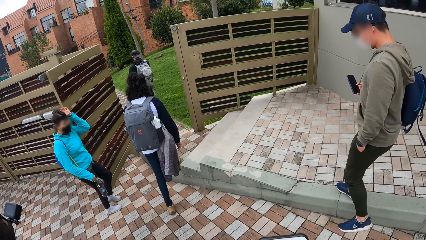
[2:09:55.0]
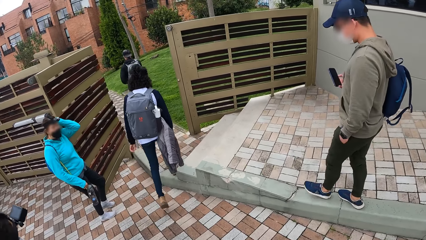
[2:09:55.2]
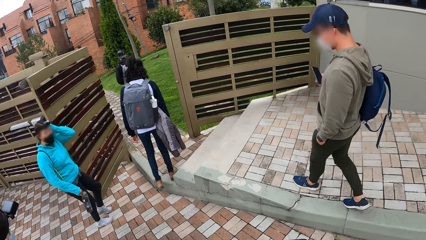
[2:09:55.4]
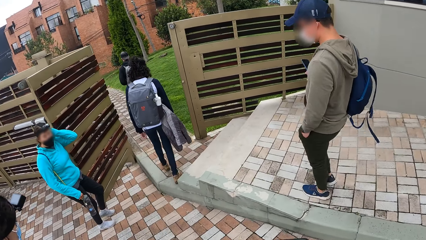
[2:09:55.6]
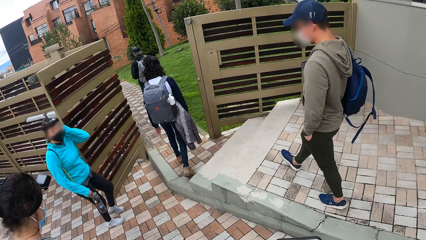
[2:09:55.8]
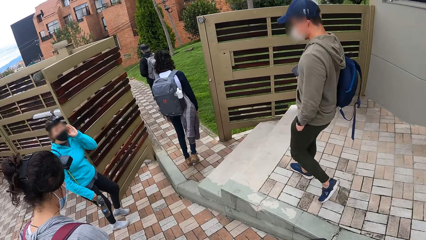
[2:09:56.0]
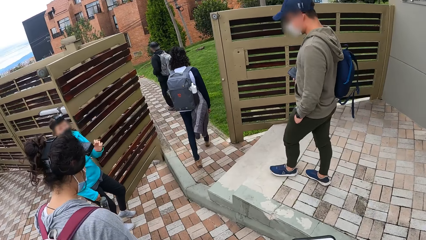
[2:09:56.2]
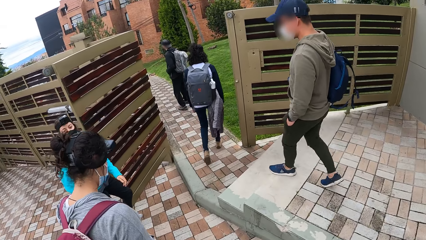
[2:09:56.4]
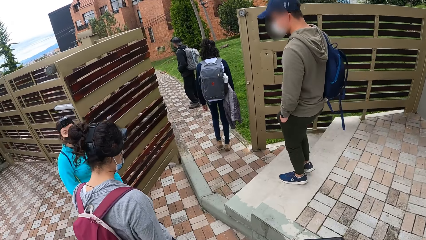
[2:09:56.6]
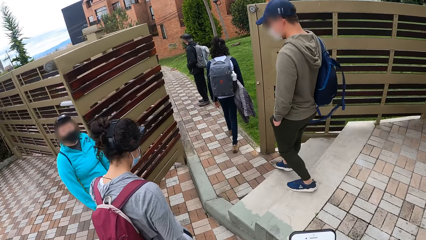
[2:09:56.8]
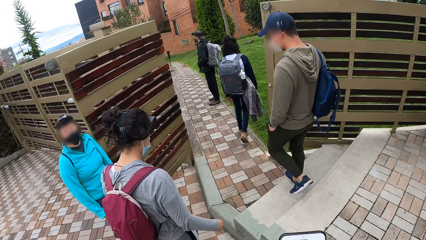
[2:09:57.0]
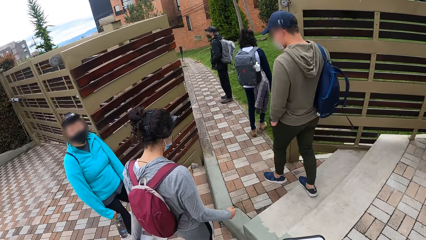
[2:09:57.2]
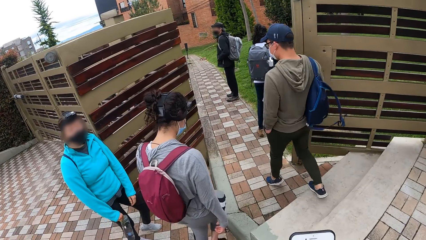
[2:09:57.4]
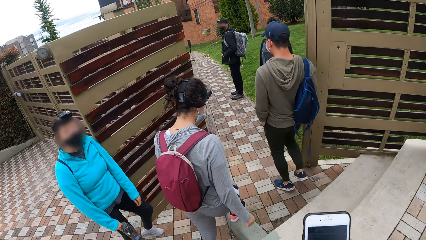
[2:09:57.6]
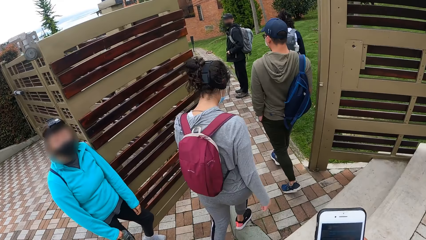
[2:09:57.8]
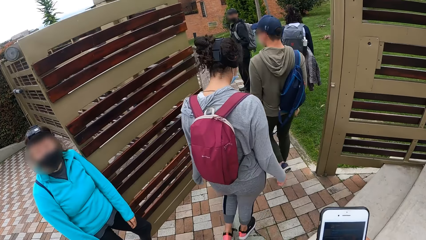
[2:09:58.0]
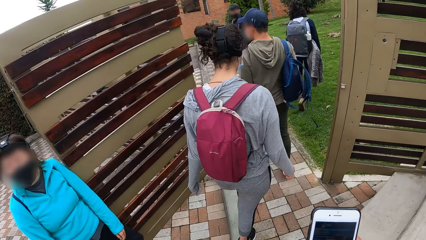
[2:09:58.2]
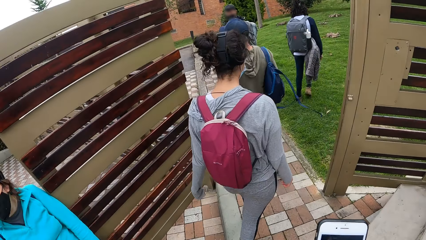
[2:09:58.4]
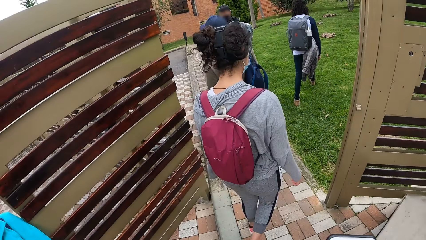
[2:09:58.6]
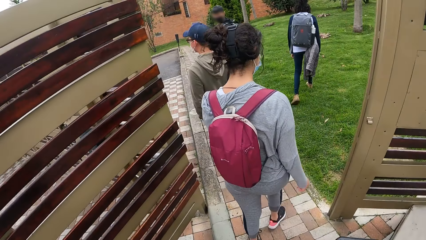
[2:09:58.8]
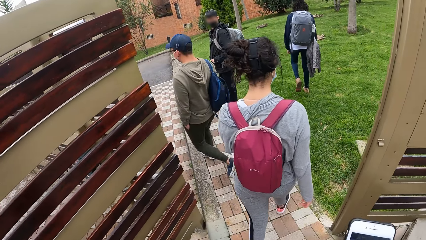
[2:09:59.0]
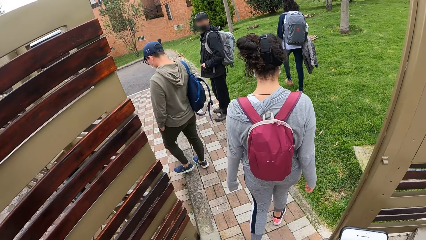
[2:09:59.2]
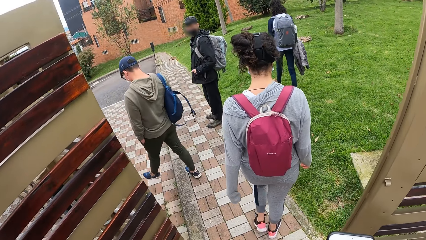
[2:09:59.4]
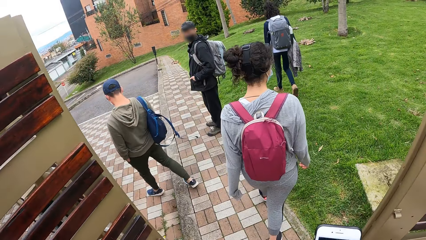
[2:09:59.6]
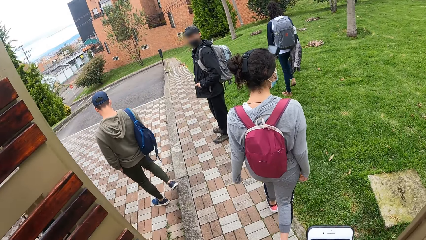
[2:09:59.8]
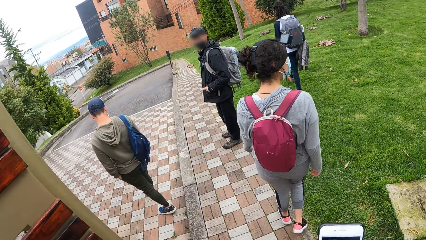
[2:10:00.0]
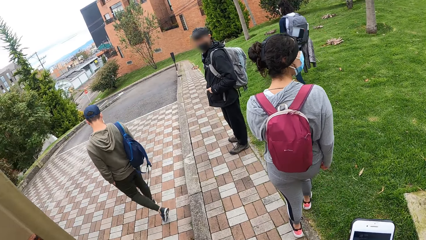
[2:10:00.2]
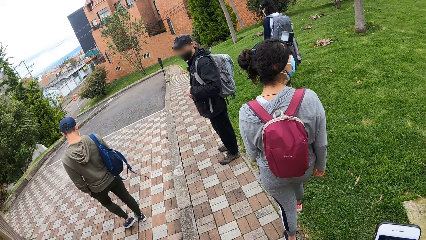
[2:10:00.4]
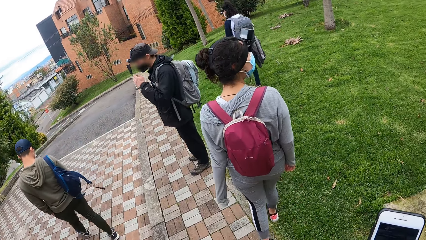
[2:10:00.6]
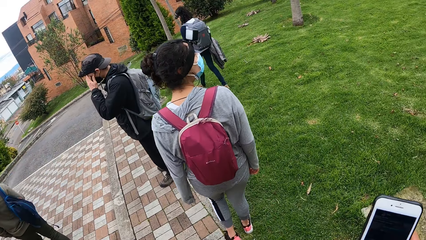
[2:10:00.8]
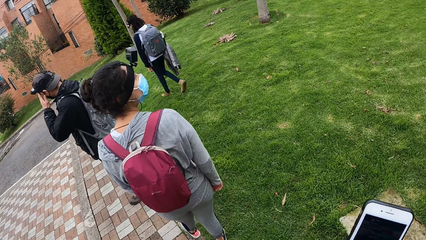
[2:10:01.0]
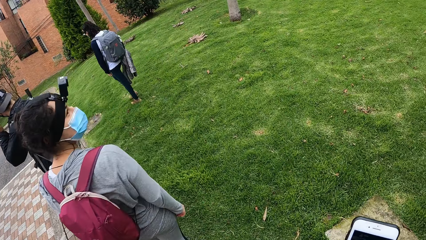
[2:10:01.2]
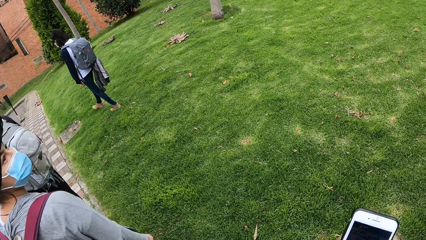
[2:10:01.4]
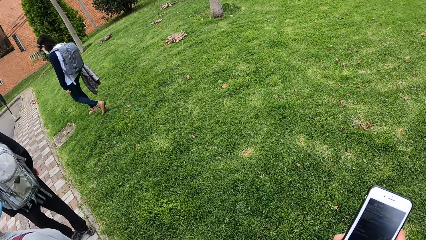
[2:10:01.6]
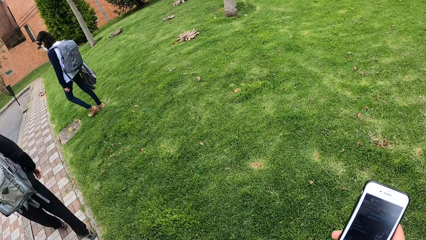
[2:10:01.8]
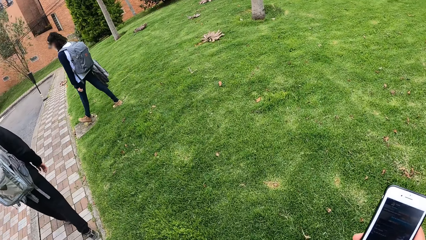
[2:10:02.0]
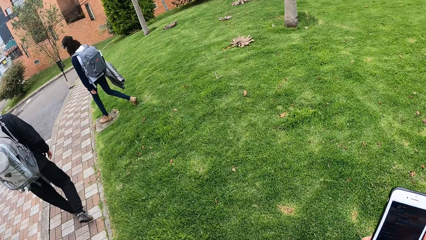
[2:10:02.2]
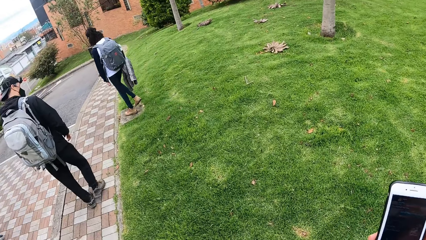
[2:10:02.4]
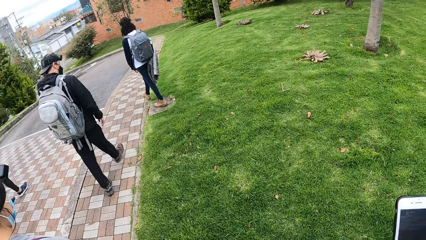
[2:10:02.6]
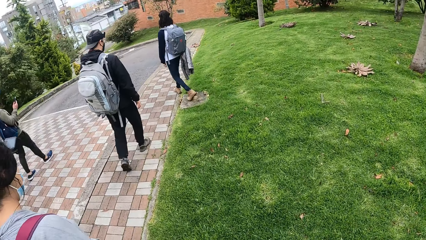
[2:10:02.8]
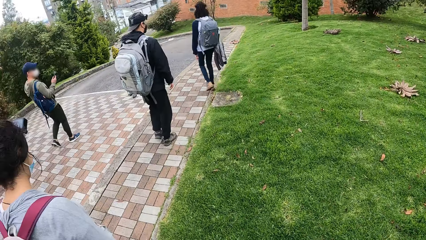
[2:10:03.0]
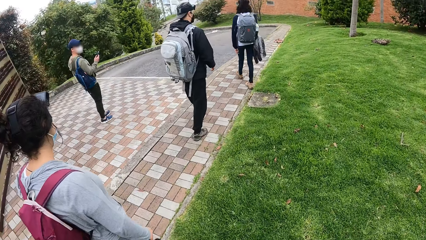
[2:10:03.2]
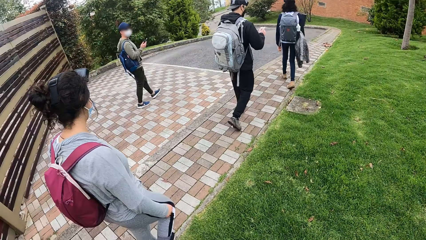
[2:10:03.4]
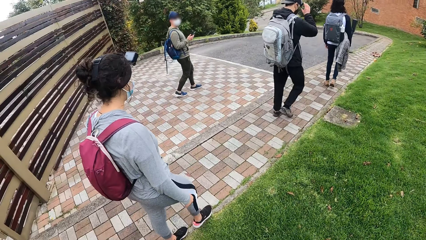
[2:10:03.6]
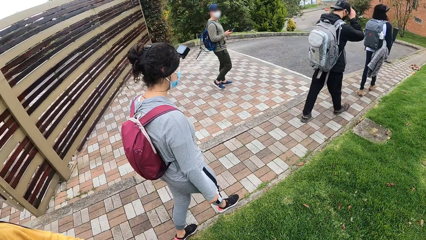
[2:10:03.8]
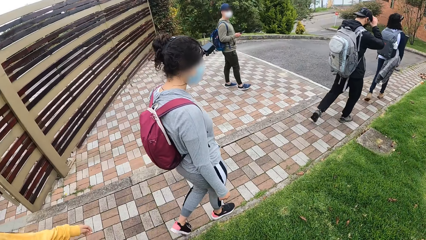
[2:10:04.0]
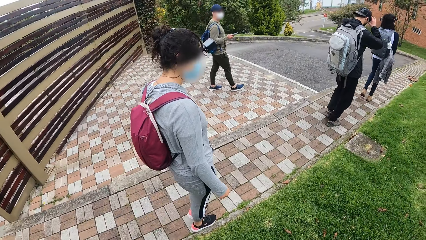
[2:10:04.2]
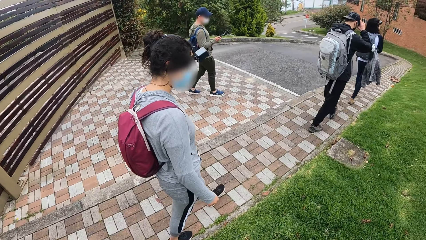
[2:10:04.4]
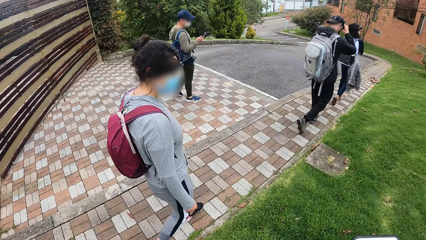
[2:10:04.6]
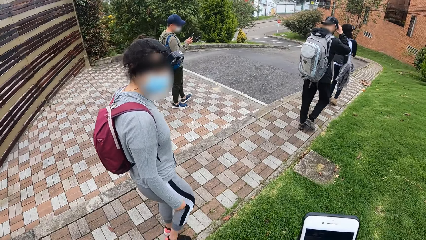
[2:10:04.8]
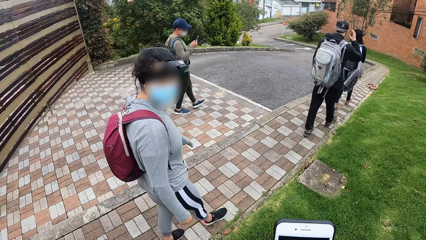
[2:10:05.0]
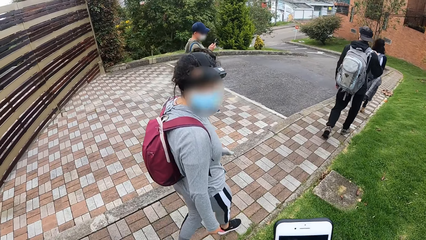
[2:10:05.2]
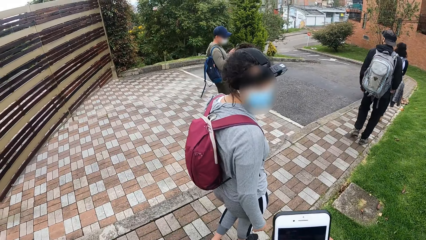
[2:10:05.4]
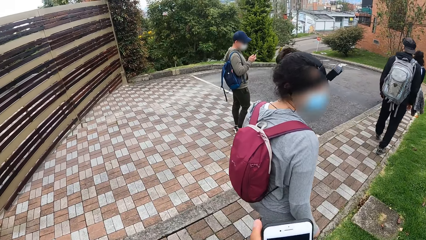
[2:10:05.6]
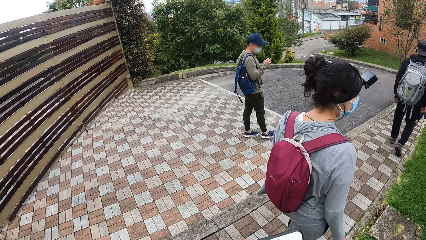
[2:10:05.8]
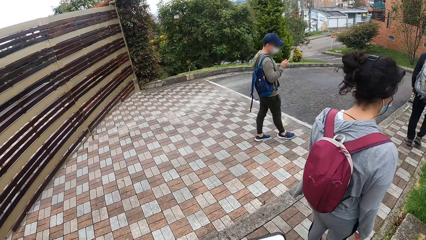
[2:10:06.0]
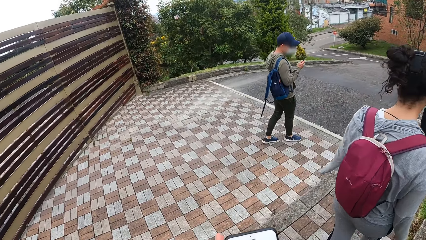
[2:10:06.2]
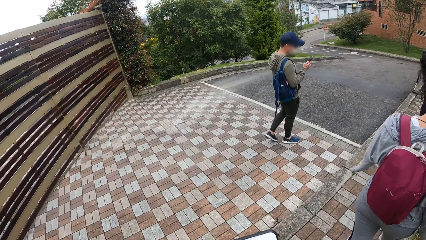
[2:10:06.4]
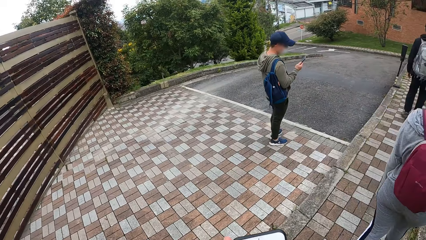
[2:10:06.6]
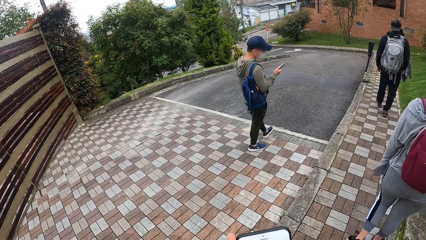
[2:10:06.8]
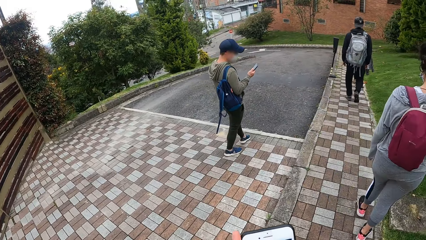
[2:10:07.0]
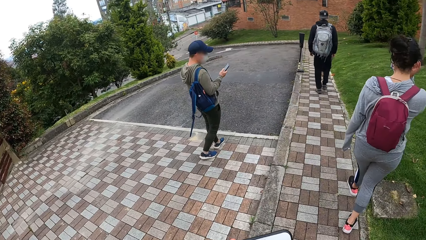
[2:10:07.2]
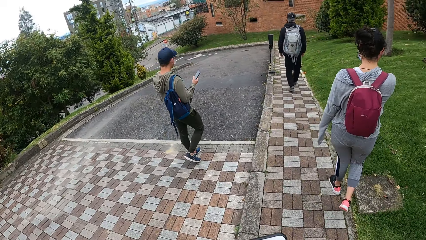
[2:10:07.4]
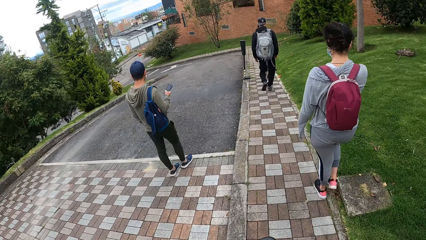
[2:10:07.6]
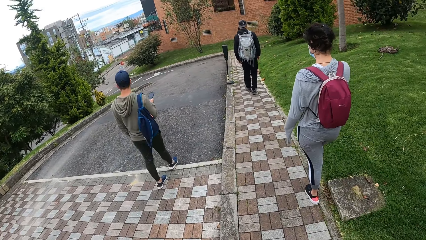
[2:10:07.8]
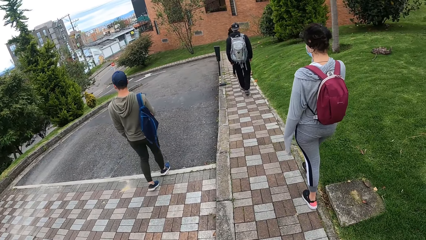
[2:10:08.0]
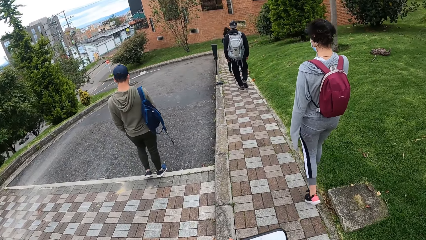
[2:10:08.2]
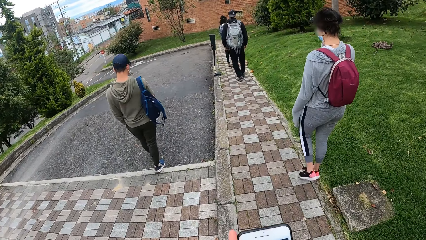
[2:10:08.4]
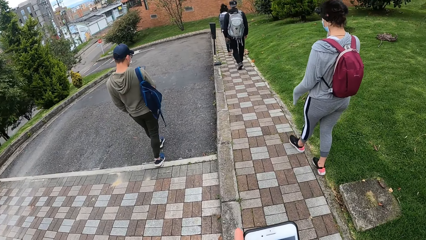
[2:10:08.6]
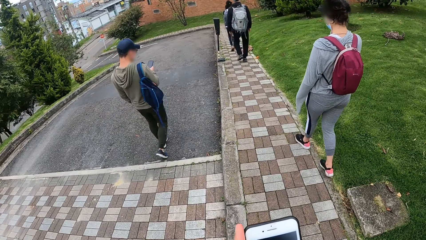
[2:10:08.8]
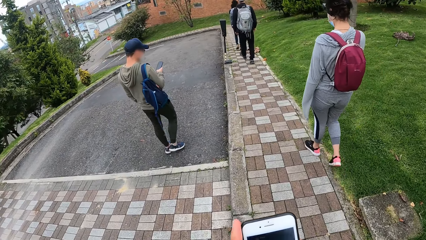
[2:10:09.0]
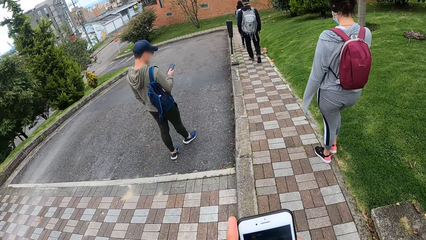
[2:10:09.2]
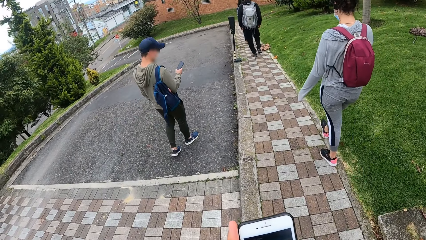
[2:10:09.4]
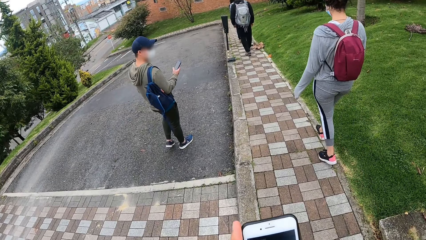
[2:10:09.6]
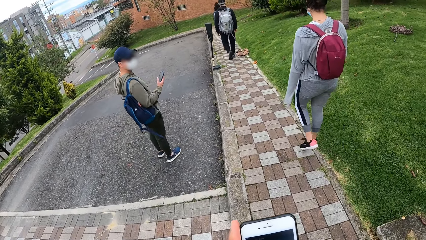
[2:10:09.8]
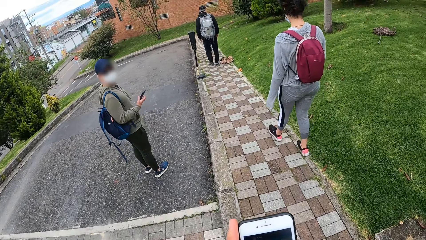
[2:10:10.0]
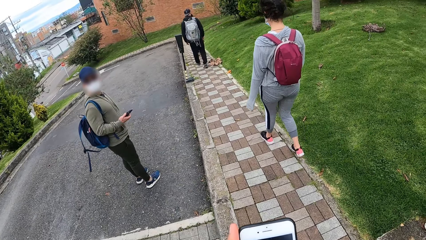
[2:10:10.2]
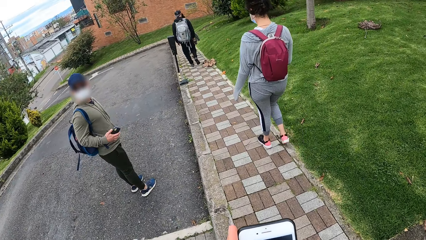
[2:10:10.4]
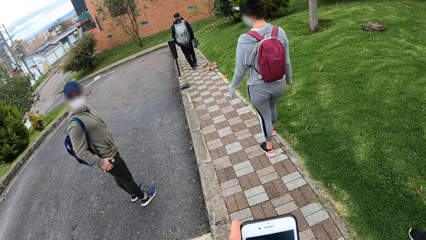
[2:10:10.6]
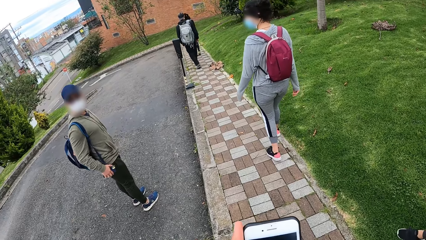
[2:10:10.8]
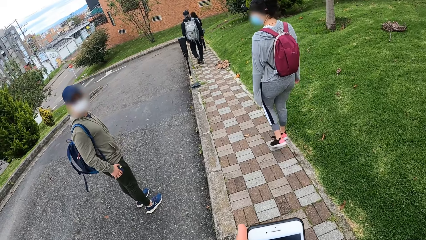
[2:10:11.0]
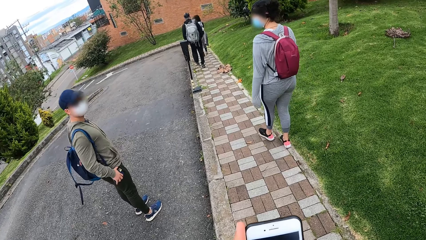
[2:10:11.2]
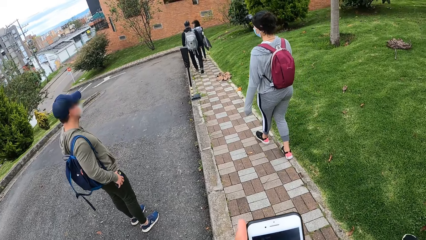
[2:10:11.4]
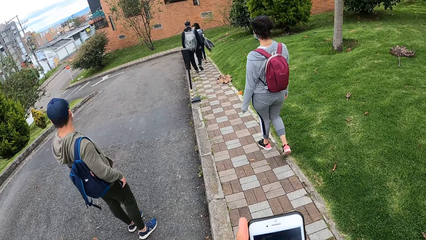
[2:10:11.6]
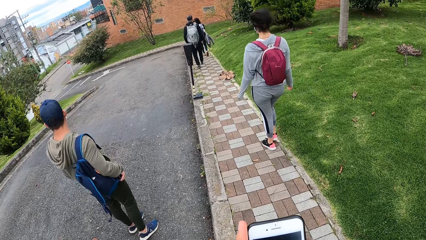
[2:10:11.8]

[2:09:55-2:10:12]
A man holds the mobile phone in his right hand. The camera wearer walks out.
